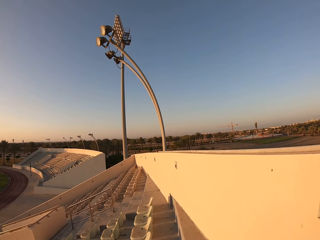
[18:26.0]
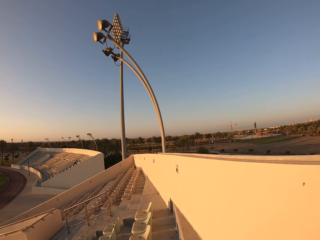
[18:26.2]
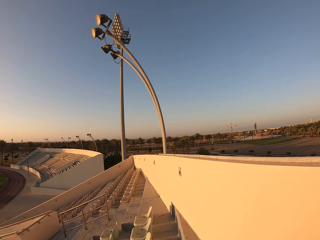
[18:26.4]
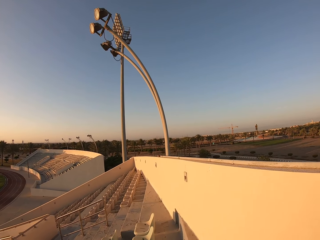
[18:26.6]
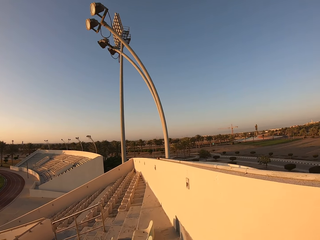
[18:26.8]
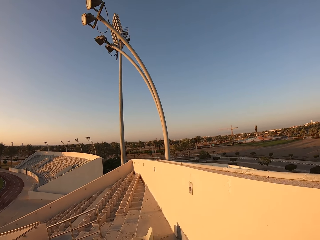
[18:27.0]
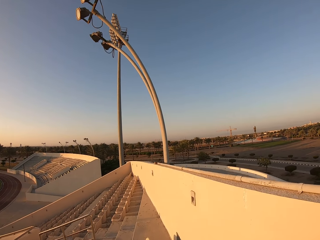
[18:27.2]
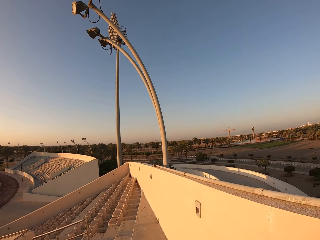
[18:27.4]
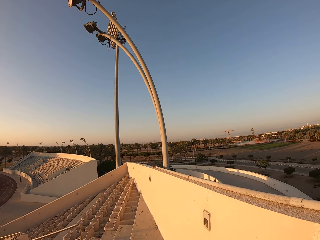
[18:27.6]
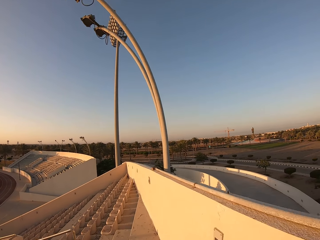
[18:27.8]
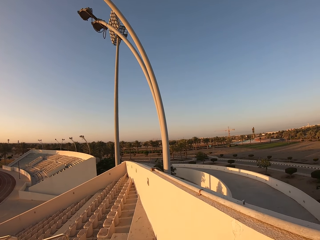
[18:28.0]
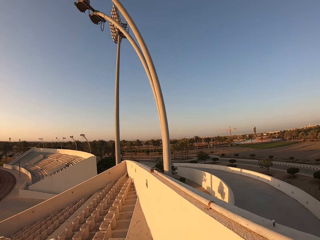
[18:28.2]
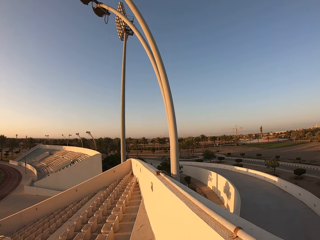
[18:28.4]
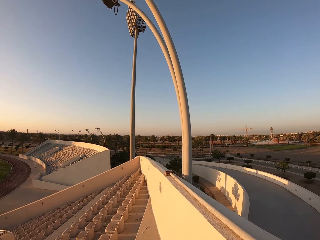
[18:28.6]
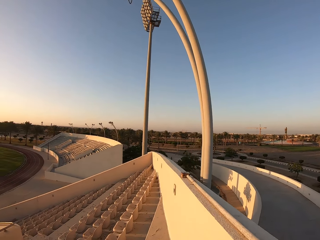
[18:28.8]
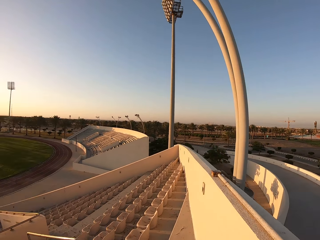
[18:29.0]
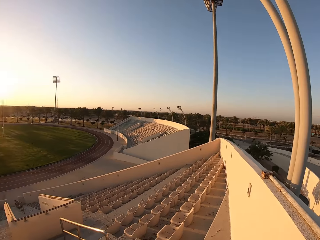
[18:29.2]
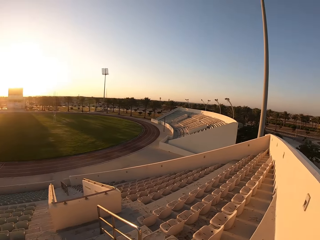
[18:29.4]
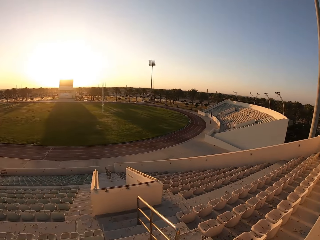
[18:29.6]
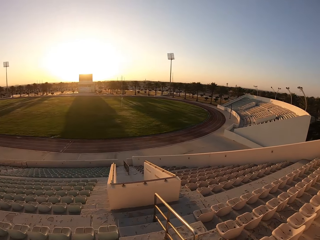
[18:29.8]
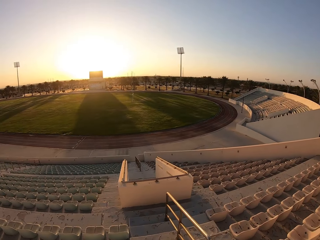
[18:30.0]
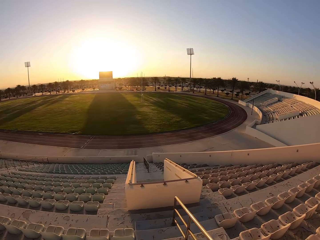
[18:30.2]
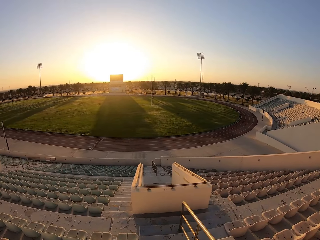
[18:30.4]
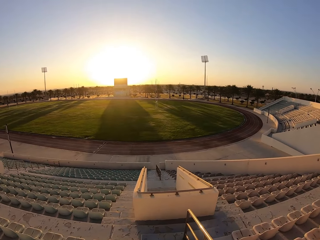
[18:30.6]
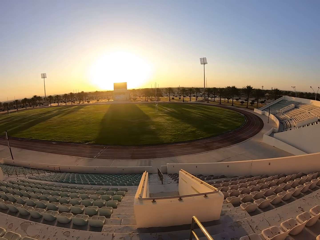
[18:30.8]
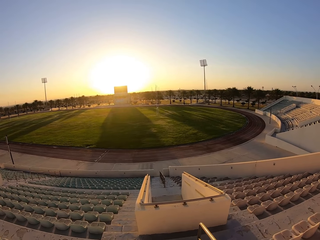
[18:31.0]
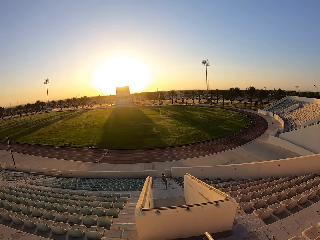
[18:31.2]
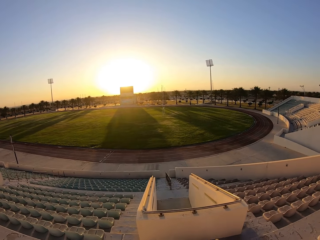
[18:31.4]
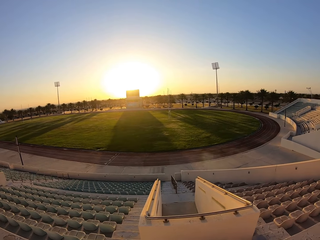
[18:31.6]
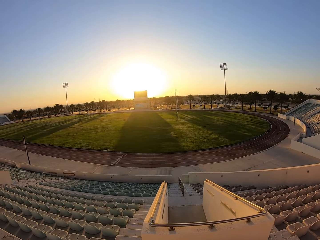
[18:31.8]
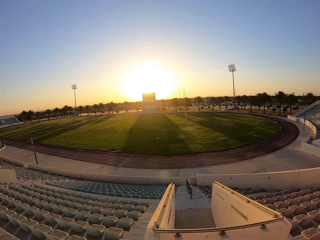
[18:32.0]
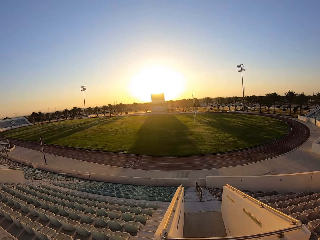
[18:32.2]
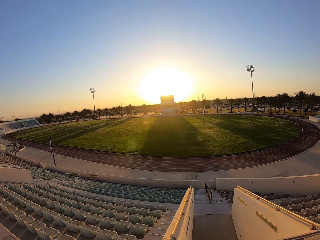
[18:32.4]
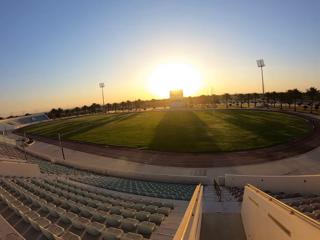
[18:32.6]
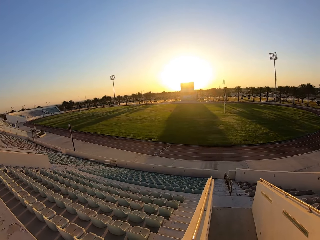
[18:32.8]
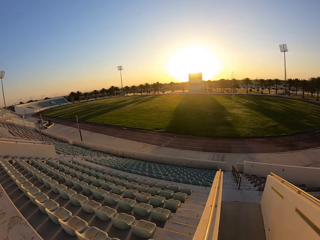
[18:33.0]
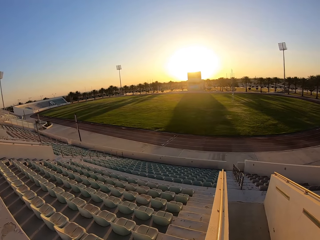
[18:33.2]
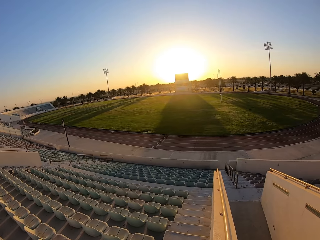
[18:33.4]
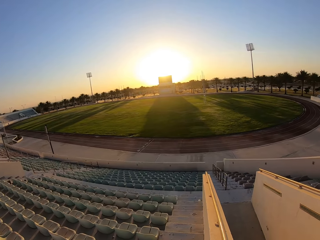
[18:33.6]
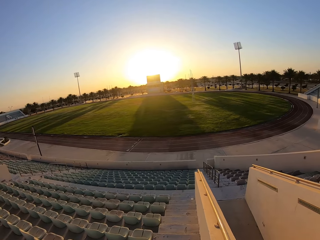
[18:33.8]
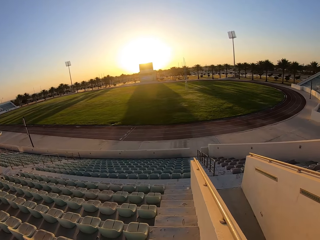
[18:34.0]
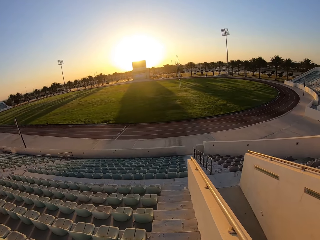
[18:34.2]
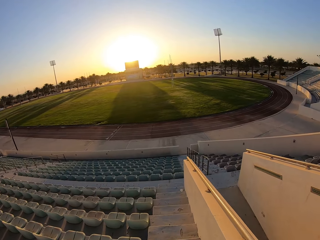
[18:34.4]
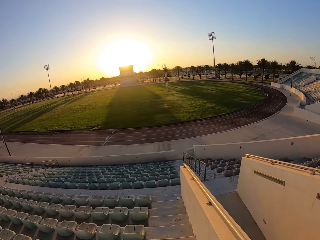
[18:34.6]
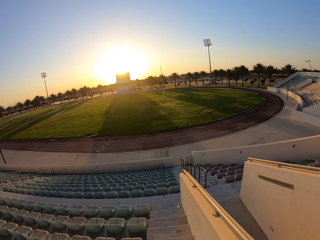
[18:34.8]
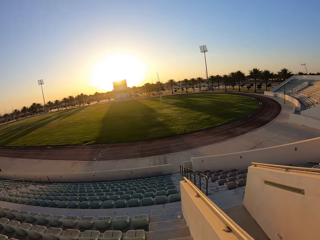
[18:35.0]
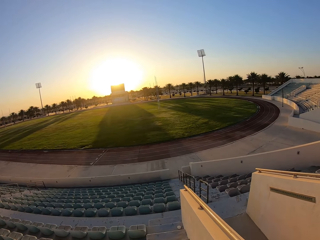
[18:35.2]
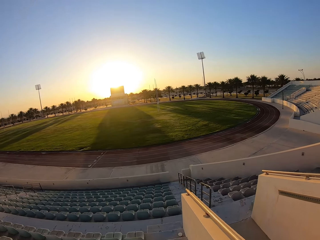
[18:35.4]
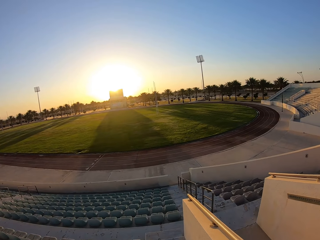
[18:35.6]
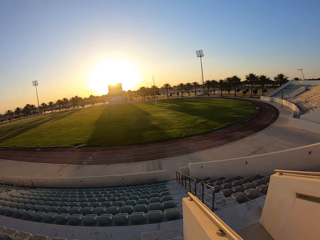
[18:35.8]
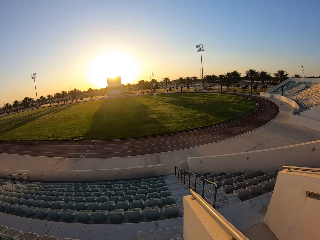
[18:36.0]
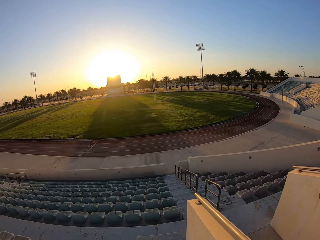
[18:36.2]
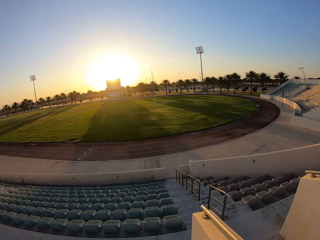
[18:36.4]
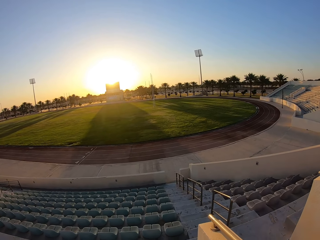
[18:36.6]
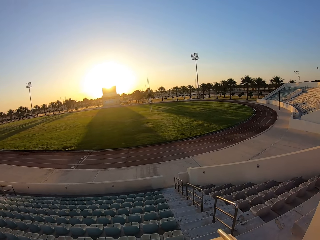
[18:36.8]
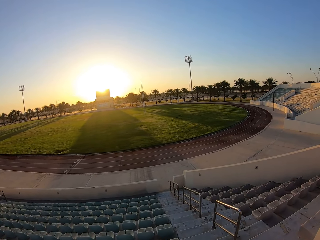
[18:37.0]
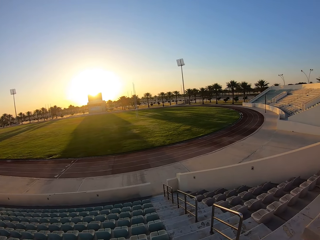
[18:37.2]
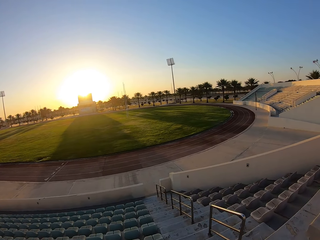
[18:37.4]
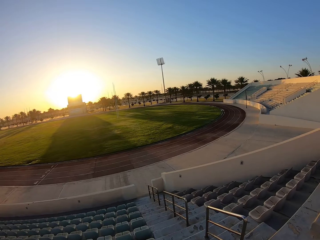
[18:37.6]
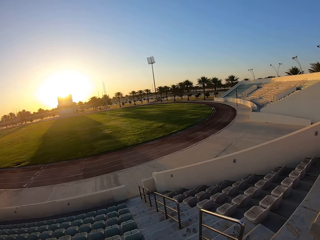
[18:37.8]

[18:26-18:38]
The camera wearer looks around the stadium. They walk around the stadium, down the stairs.

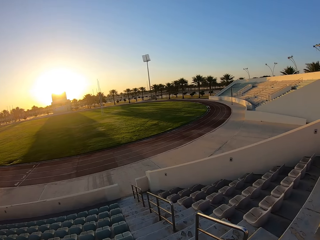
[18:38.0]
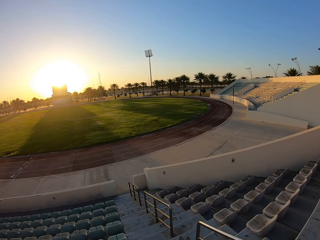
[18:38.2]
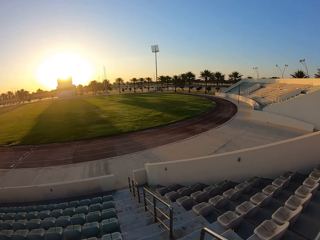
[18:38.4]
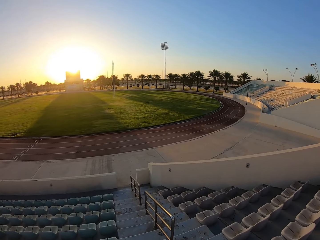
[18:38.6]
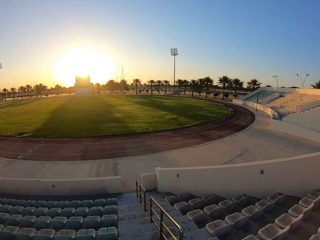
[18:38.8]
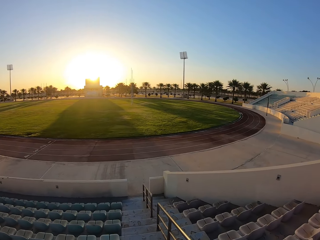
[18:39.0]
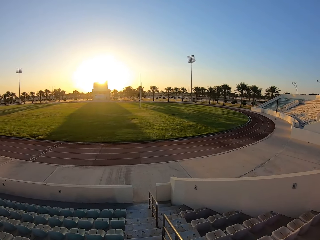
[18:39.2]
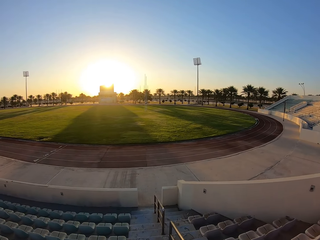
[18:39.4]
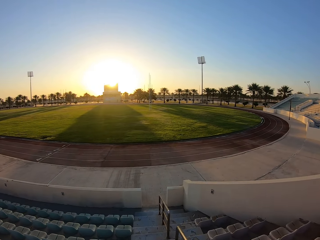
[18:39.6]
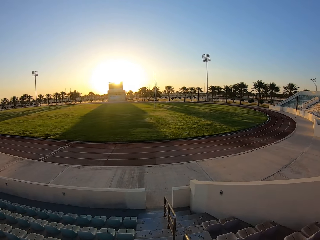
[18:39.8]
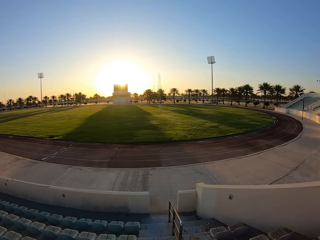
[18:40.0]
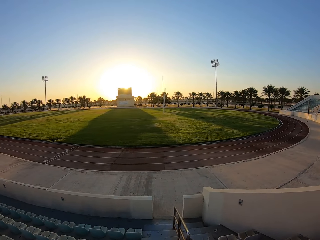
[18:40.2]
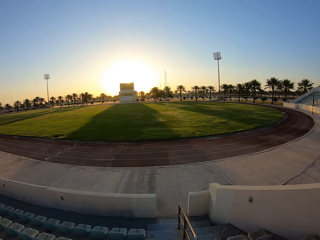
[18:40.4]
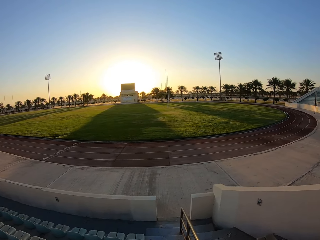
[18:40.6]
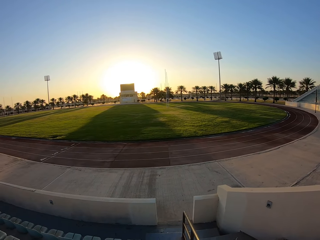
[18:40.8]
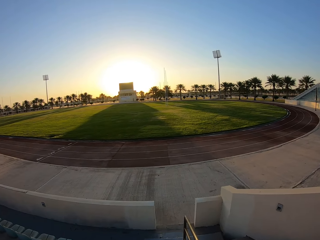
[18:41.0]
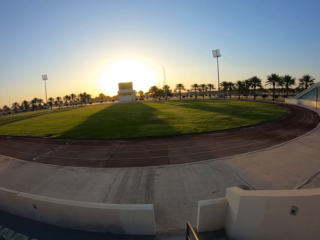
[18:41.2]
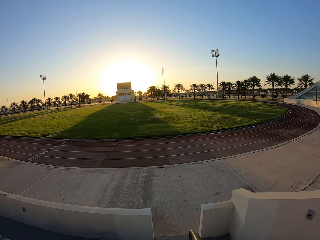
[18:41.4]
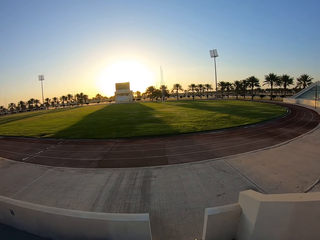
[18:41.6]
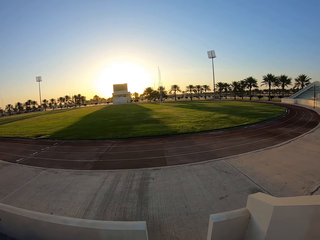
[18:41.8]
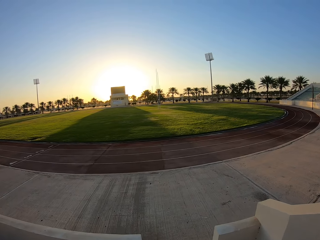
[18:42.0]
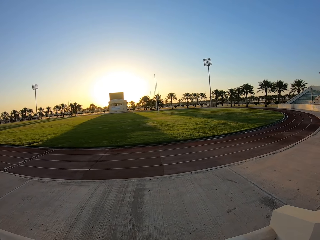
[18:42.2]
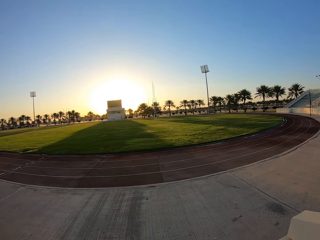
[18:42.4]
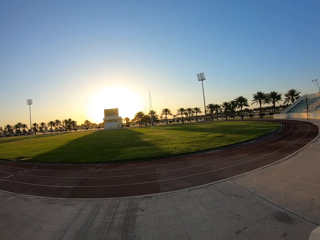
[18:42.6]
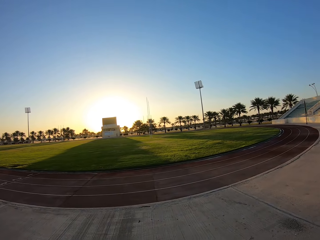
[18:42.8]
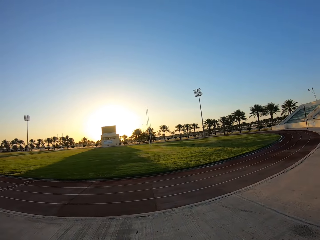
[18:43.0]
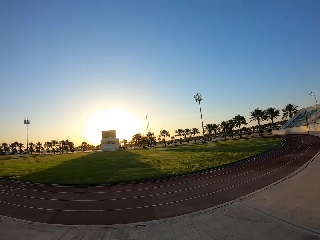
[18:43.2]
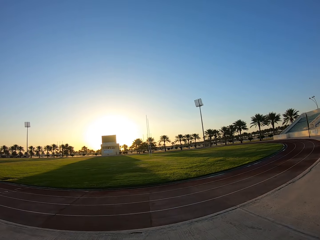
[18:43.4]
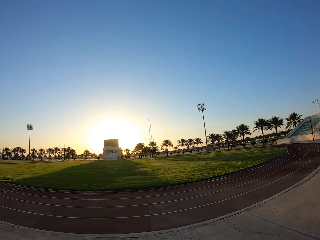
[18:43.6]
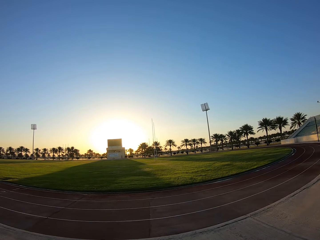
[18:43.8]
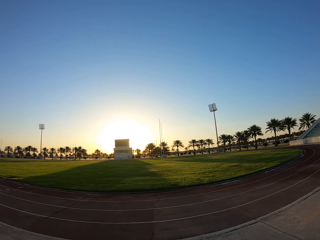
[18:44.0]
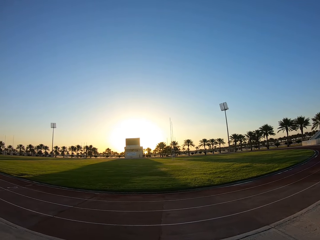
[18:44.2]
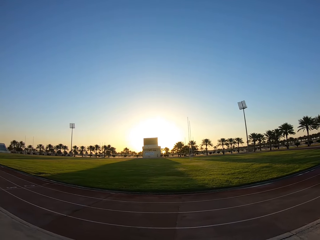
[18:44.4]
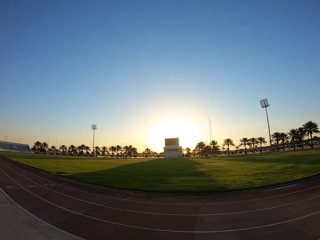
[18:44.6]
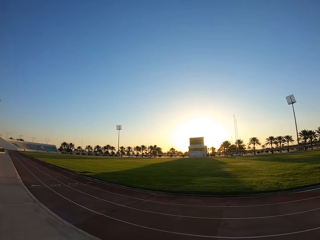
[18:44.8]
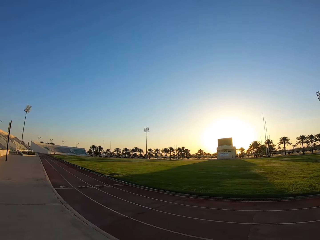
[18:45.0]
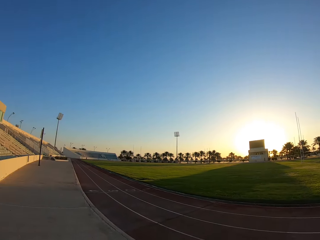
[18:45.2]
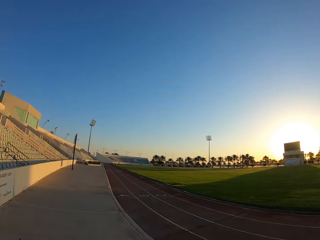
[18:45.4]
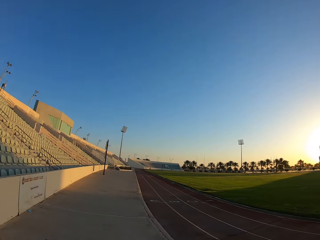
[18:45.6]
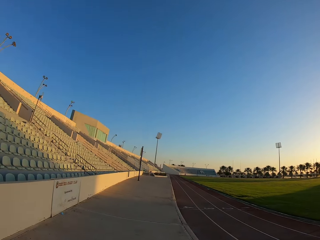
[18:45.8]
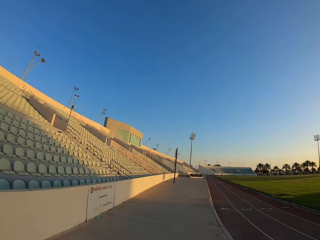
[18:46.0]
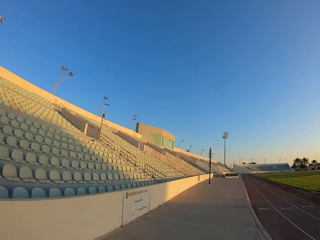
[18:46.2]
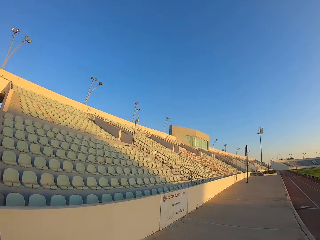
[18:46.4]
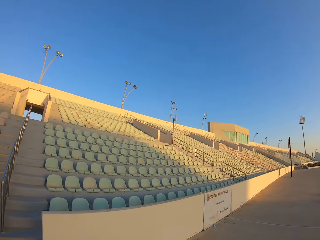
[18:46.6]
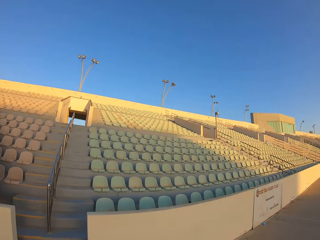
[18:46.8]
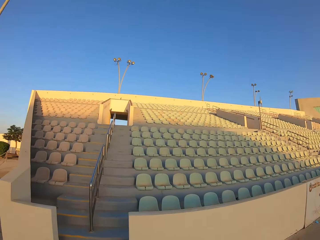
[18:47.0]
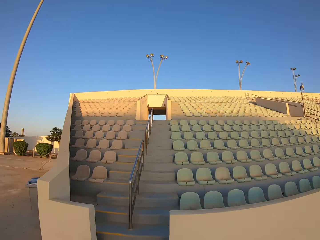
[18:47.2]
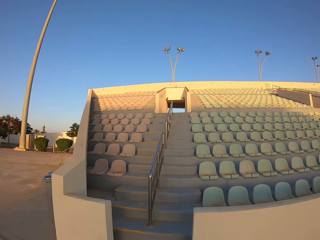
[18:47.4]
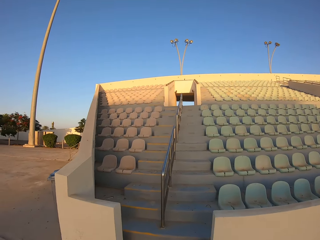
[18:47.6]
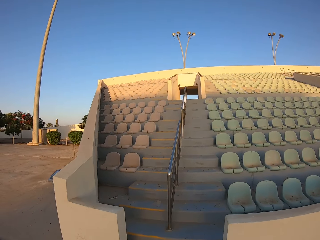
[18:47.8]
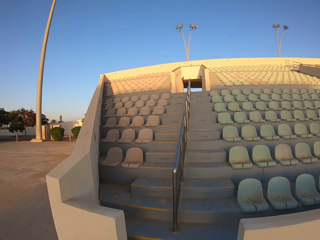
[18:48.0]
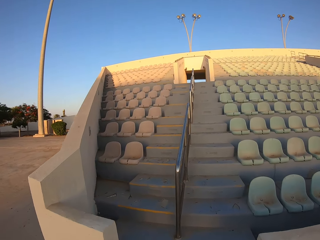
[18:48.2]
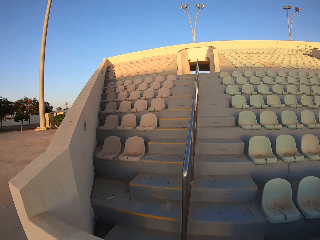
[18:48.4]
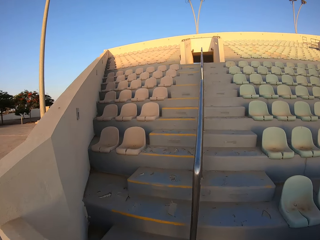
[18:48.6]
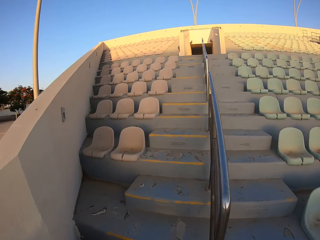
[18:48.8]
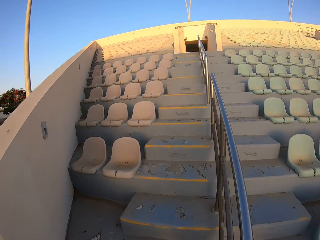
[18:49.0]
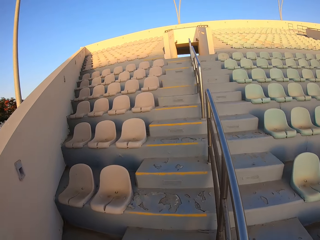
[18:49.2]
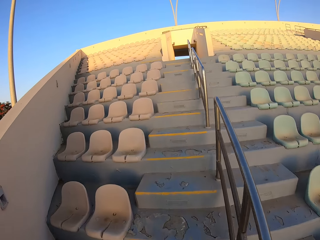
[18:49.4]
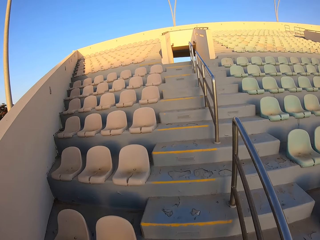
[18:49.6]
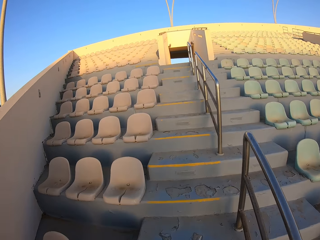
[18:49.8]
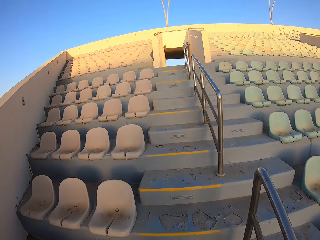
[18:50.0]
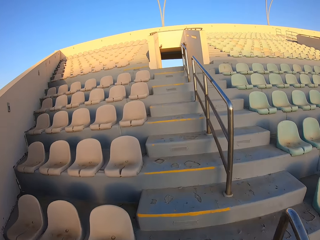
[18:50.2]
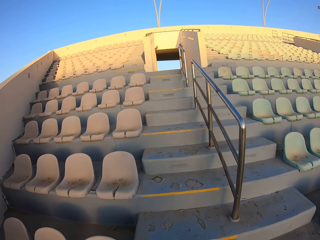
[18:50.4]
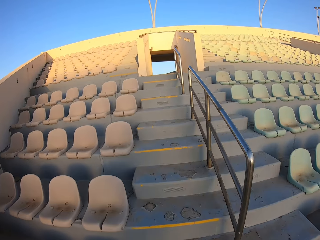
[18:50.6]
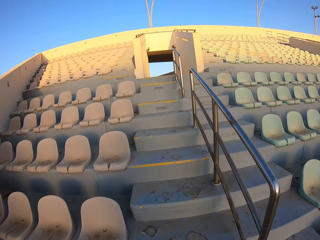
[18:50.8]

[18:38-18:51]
The camera wearer looks around the stadium. They stop. They walk around the stadium. They walk up the stairs.
